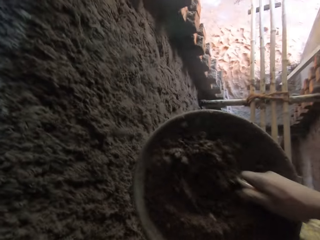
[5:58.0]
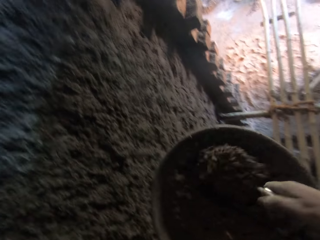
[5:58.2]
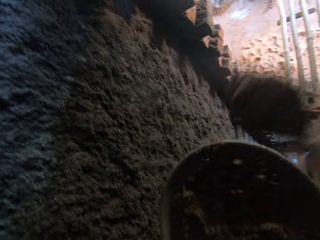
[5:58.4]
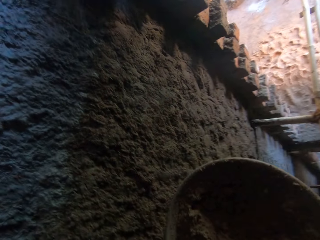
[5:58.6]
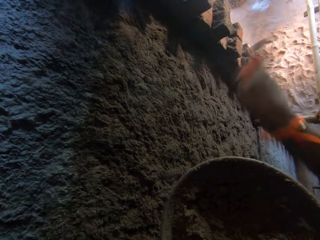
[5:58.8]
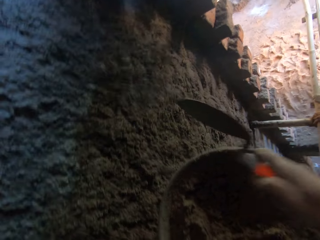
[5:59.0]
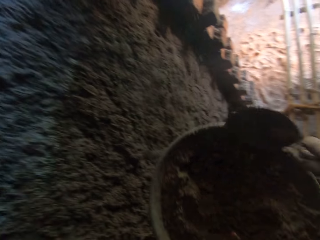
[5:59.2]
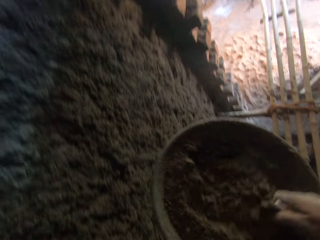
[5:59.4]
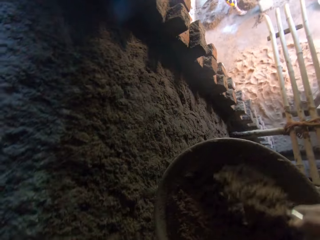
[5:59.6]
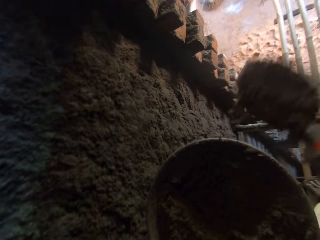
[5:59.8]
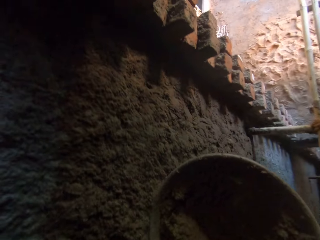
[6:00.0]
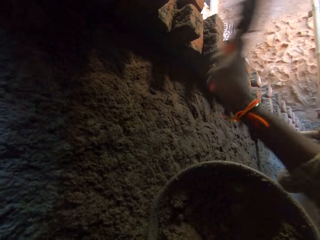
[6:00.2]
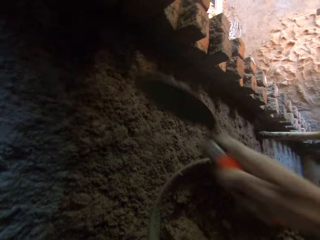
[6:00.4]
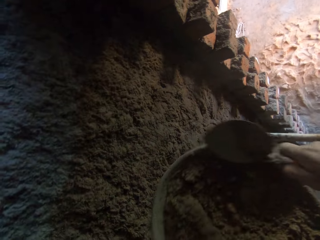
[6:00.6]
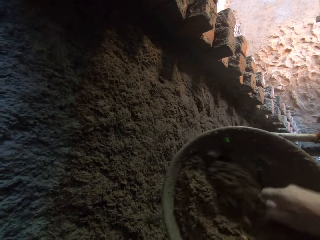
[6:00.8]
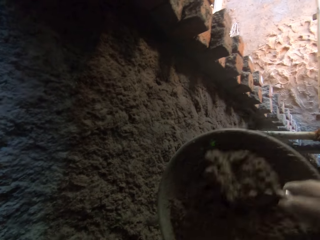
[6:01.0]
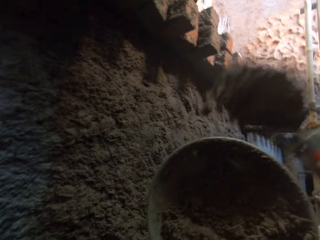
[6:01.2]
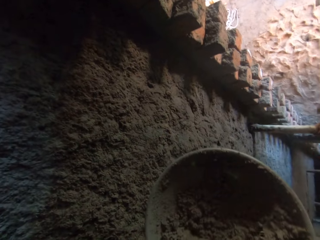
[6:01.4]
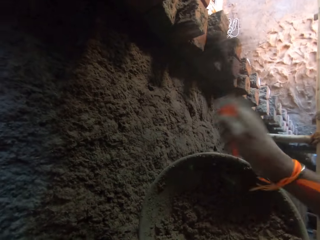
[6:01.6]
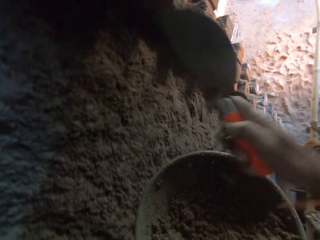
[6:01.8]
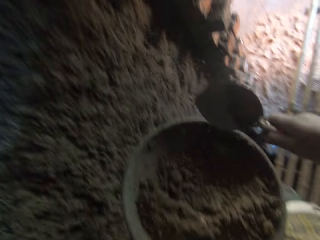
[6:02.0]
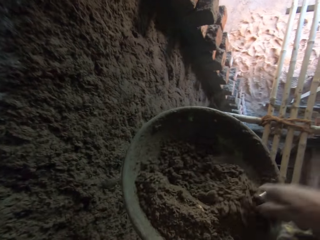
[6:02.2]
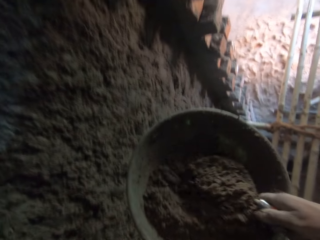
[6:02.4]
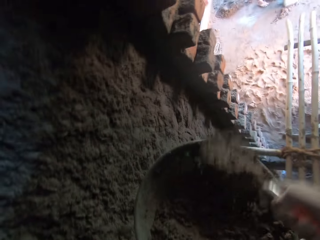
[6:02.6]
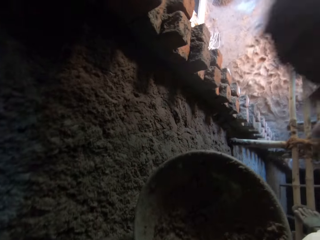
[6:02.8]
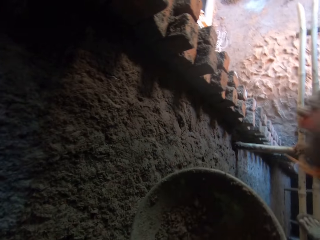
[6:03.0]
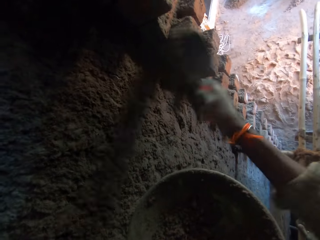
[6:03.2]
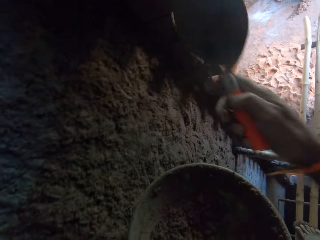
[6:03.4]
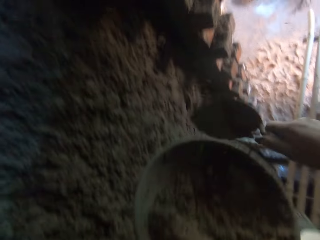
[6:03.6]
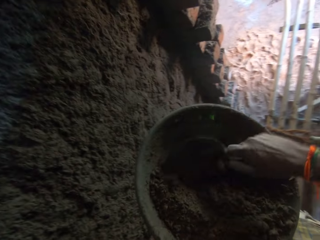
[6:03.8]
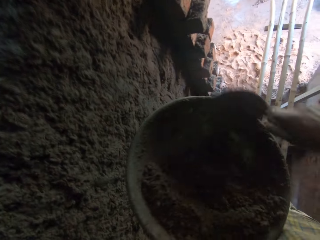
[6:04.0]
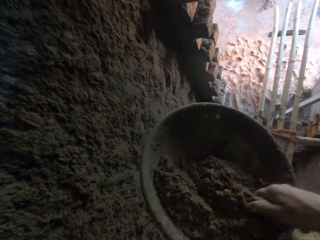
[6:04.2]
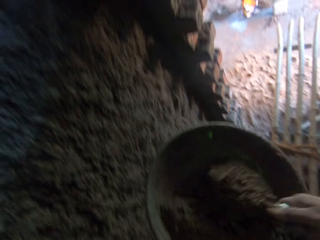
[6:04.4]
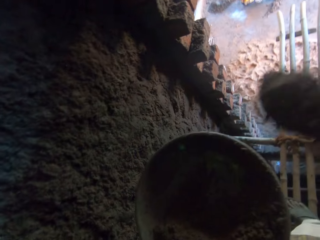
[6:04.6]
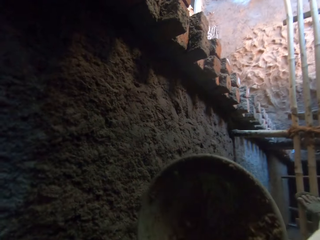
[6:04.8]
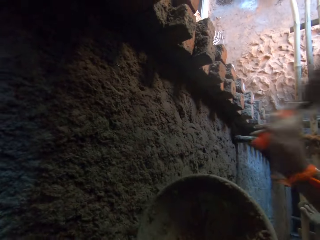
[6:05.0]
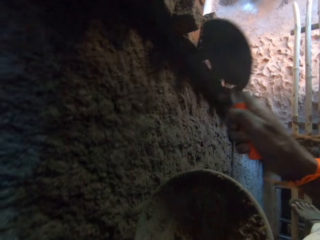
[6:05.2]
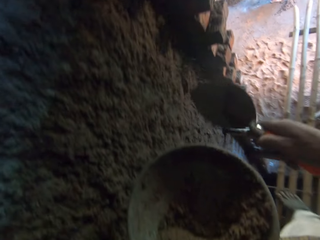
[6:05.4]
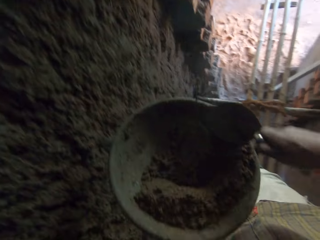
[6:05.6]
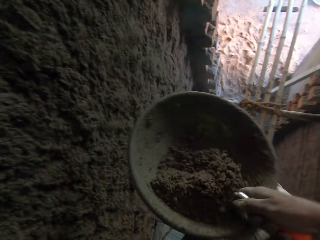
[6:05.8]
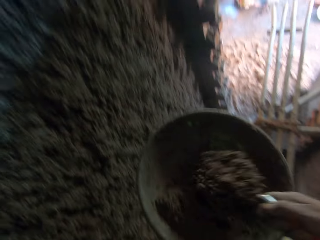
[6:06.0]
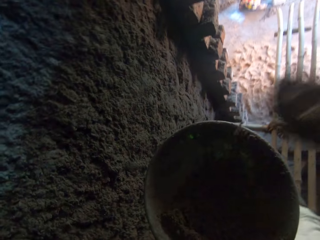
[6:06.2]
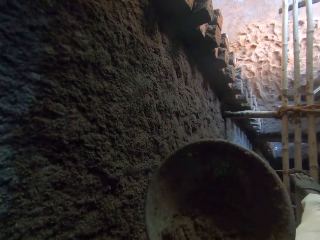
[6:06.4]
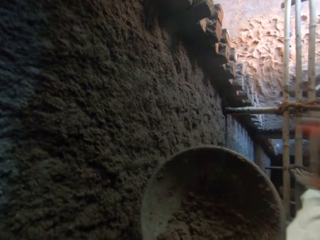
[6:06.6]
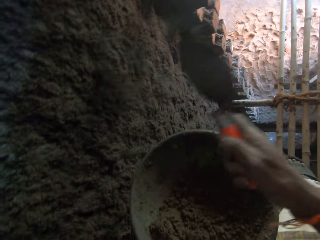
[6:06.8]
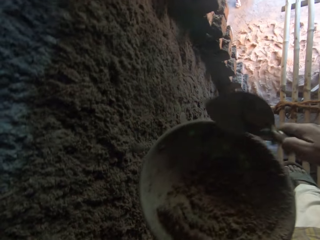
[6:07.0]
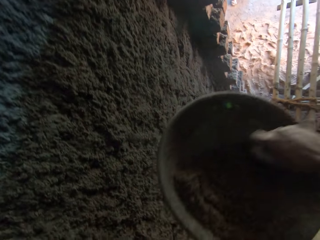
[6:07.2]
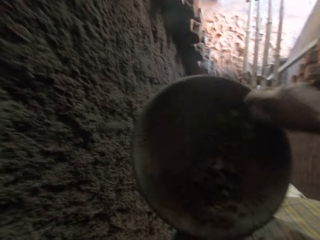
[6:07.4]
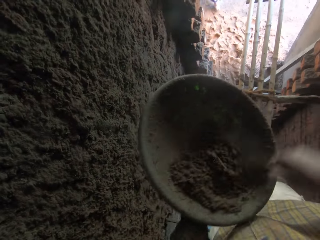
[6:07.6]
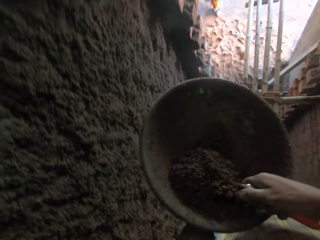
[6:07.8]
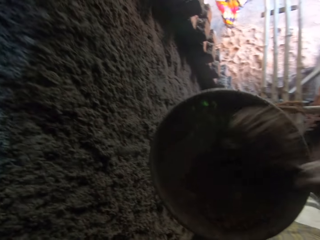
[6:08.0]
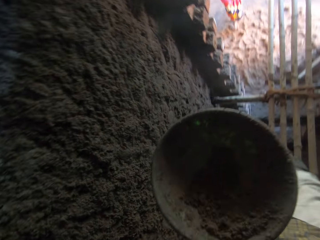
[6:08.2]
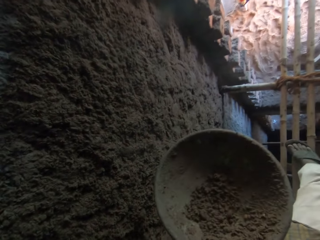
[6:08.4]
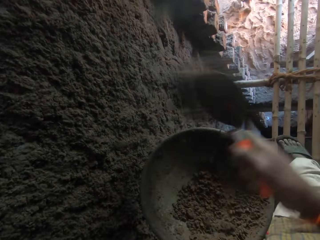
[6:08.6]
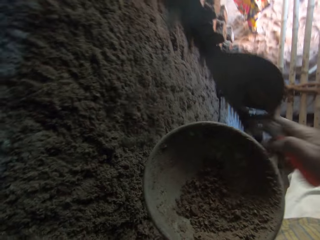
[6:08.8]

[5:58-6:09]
The camera wearer scoops mortar from the head pan in his left hand with the hand trowel in his right hand. He throws the mortar on the wall of the building with the hand trowel in his right hand. He scoops mortar from the head pan in his left hand with the hand trowel in his right hand. He throws the mortar on the wall of the building with the hand trowel in his right hand. He scoops mortar from the head pan in his left hand with the hand trowel in his right hand. He throws the mortar on the wall of the building with the hand trowel in his right hand. He scoops mortar from the head pan in his left hand with the hand trowel in his right hand. He throws the mortar on the wall of the building with the hand trowel in his right hand. He gathers some mortar in the head pan in his left hand with the hand trowel in his right hand. He scoops mortar from the head pan in his left hand with the hand trowel in his right hand. He throws the mortar on the wall of the building with the hand trowel in his right hand. He scoops mortar from the head pan in his left hand with the hand trowel in his right hand. He throws the mortar on the wall of the building with the hand trowel in his right hand. He gathers some mortar in the head pan in his left hand with the hand trowel in his right hand. He scoops mortar from the head pan in his left hand with the hand trowel in his right hand. He sticks the concrete on the wall.

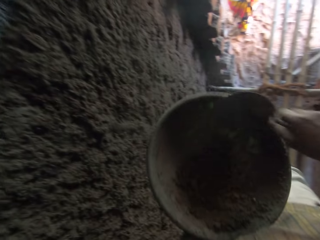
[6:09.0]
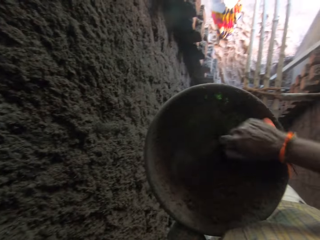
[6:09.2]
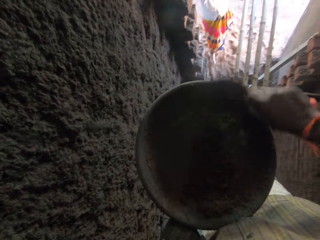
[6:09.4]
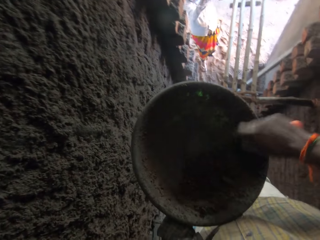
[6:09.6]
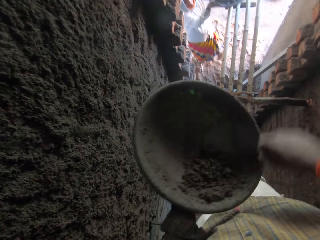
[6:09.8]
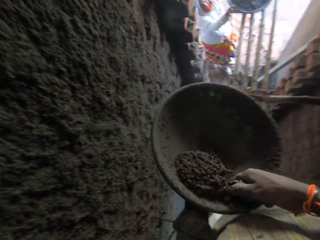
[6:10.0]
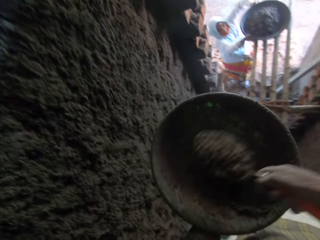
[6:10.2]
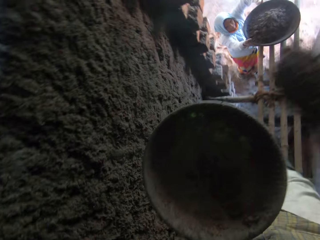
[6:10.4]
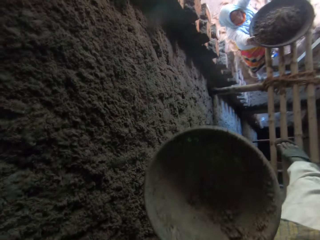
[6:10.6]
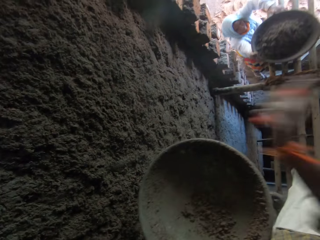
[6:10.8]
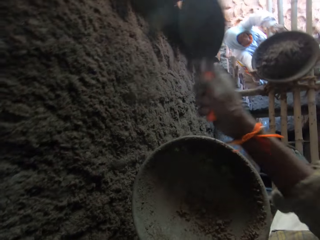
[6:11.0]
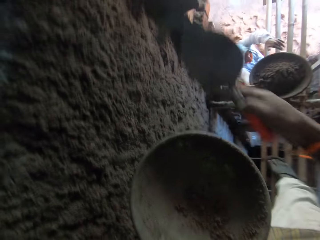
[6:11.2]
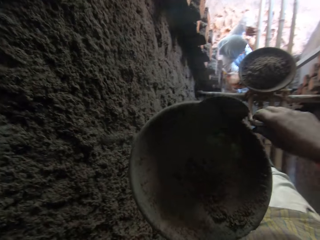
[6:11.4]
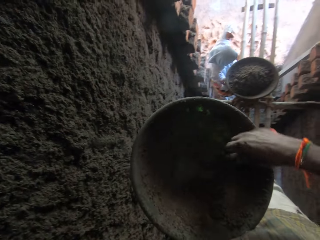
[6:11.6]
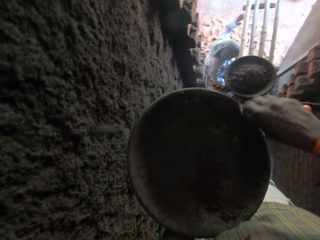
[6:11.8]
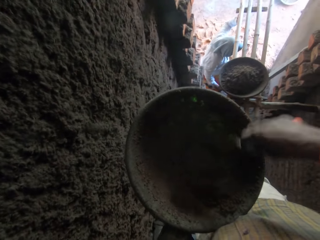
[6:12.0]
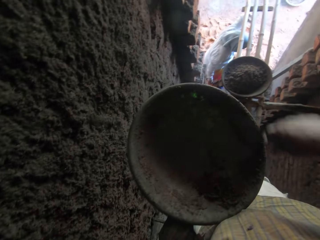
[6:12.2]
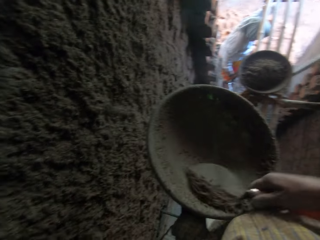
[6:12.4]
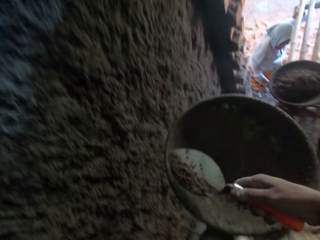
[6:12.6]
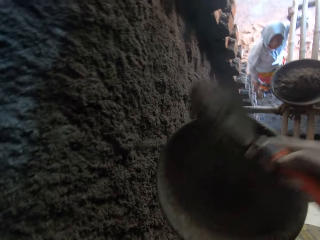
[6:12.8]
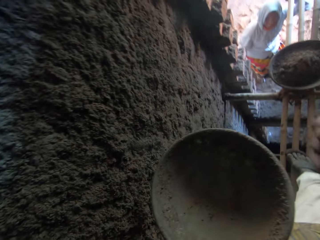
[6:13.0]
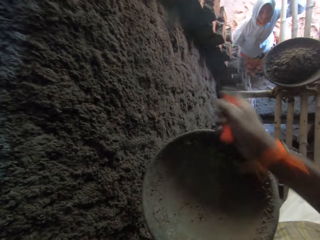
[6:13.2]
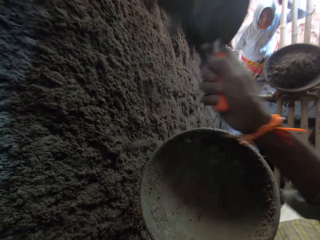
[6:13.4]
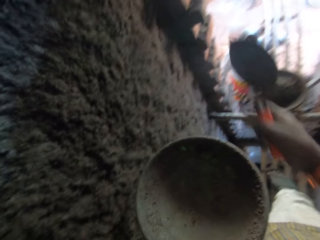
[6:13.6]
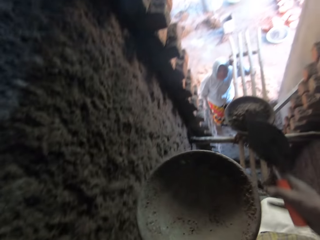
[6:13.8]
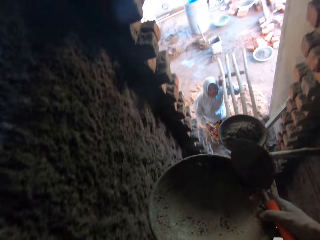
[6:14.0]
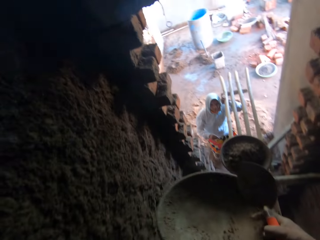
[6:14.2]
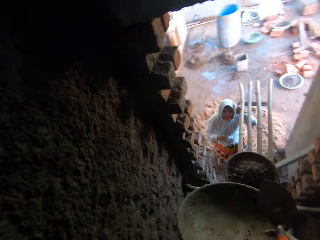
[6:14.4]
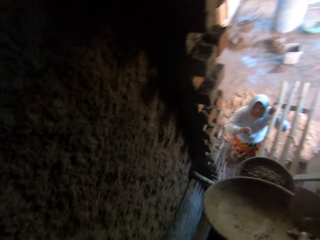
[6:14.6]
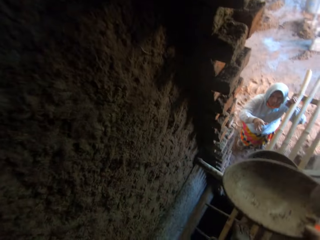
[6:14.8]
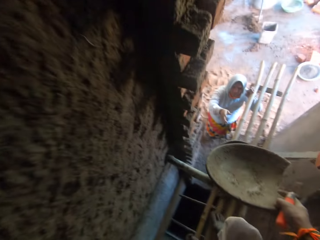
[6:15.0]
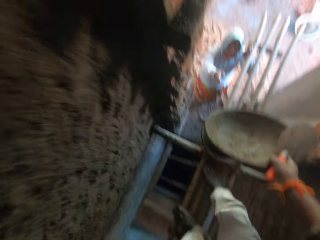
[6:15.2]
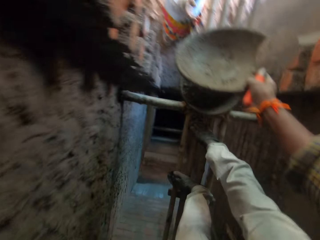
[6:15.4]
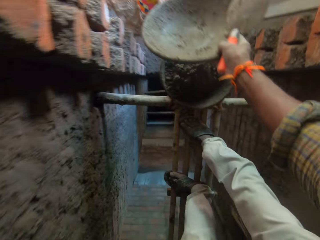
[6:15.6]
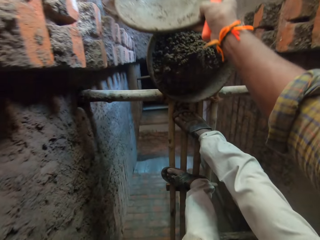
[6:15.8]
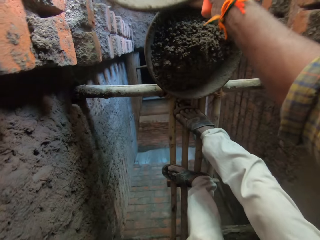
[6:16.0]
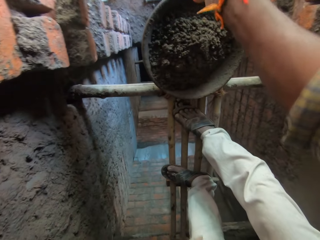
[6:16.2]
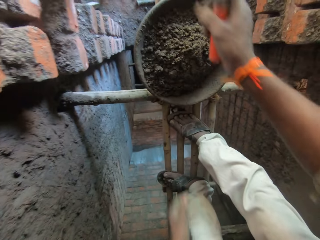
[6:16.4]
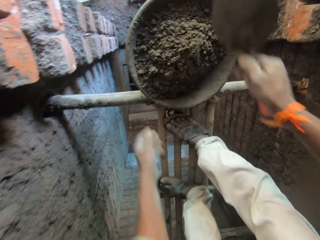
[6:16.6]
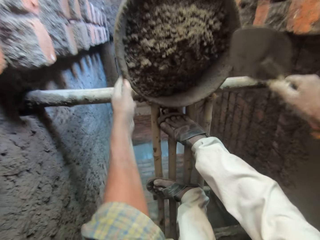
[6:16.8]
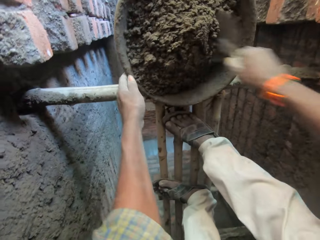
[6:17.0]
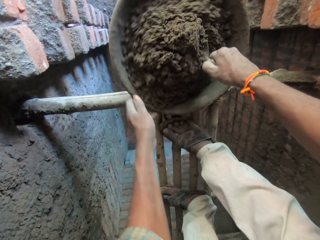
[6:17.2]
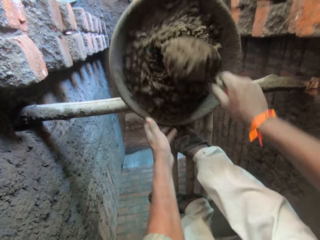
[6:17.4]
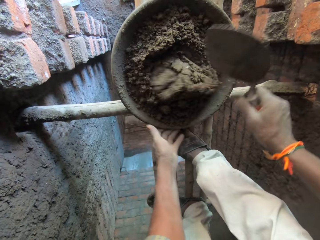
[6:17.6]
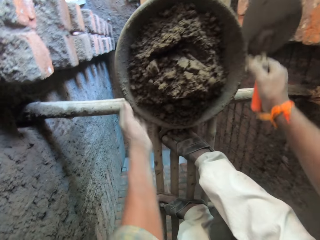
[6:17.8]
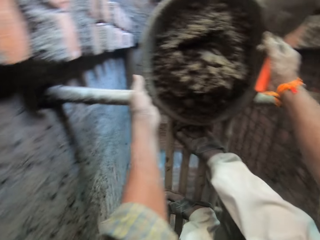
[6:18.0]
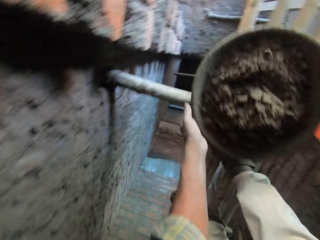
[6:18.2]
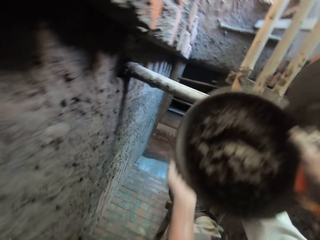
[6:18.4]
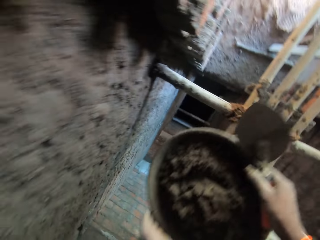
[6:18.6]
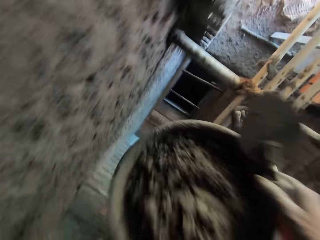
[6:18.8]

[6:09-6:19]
The camera wearer gathers some mortar in the head pan in his left hand with the hand trowel in his right hand. He scoops mortar from the head pan in his left hand with the hand trowel in his right hand. The woman drops a head pan on the scaffold with both hands. The camera wearer throws the mortar on the wall of the building with the hand trowel in his right hand. He gathers some mortar in the head pan in his left hand with the hand trowel in his right hand. He scoops mortar from the head pan in his left hand with the hand trowel in his right hand. The woman holds the scaffold with her left hand. The camera wearer throws the mortar on the wall of the building with the hand trowel in his right hand. He passes the head pan from his left hand to his right hand. He holds the tray. He passes the head pan to the woman with his right hand. He holds the head pan on the scaffold with his left hand. He scoops mortar from the head pan in his left hand with the hand trowel in his right hand. He mixes the concrete with the trowel. He turns the head pan on the scaffold with his left hand. He pours the mortar from the hand trowel into the head pan on the scaffold with his right hand. He picks the head pan from the scaffold with both hands.
